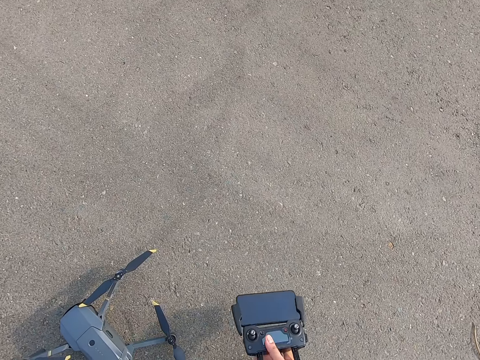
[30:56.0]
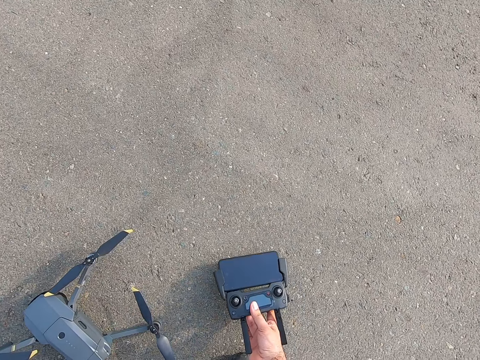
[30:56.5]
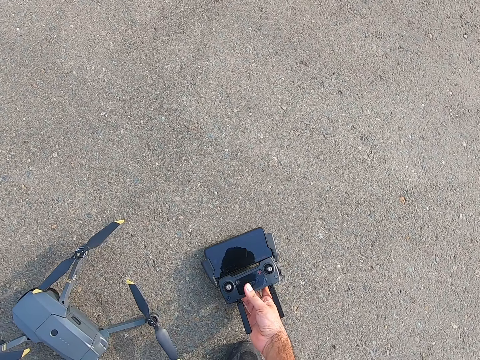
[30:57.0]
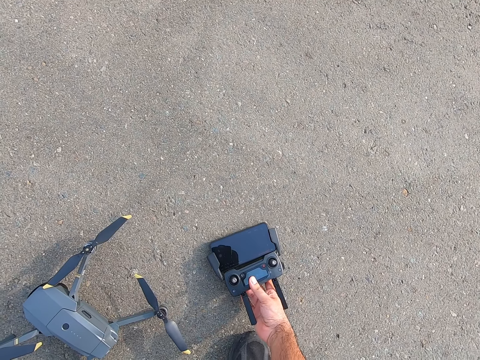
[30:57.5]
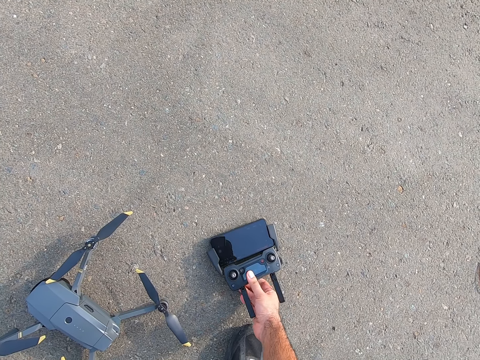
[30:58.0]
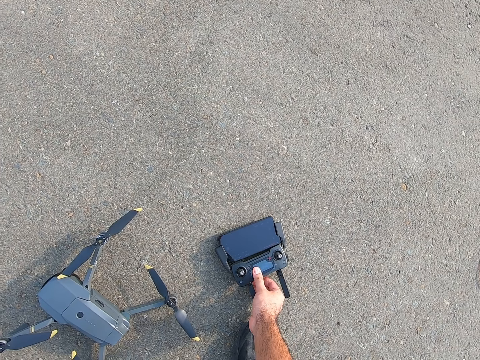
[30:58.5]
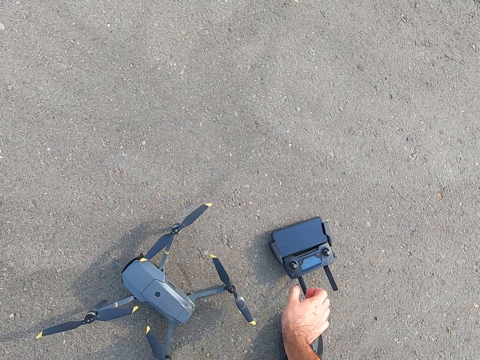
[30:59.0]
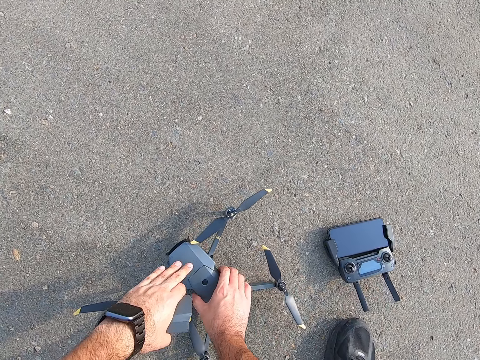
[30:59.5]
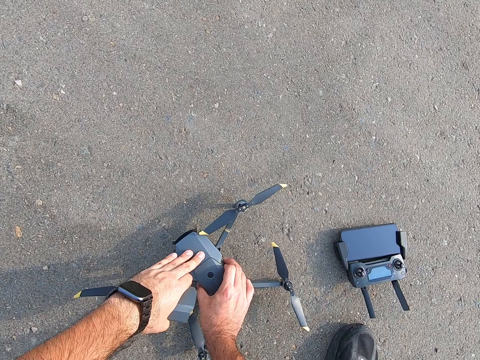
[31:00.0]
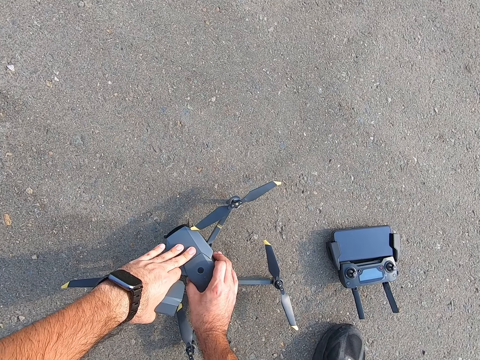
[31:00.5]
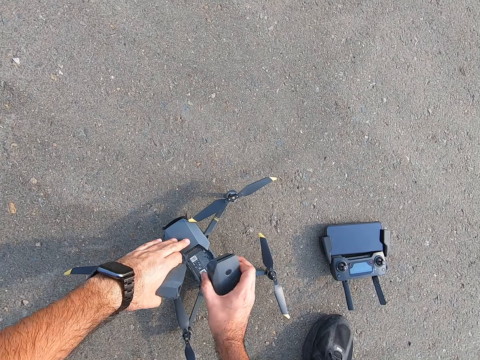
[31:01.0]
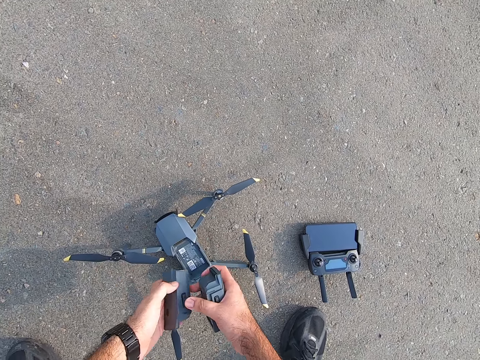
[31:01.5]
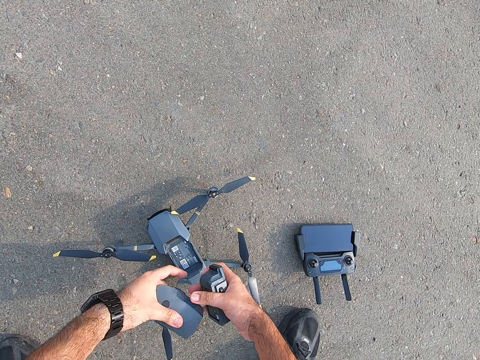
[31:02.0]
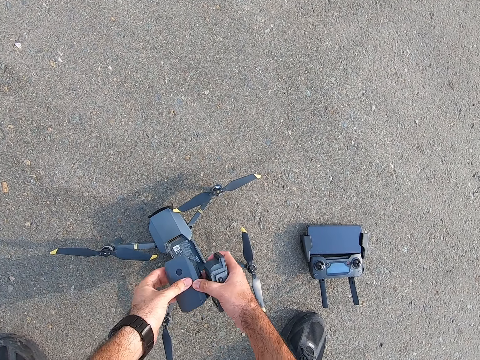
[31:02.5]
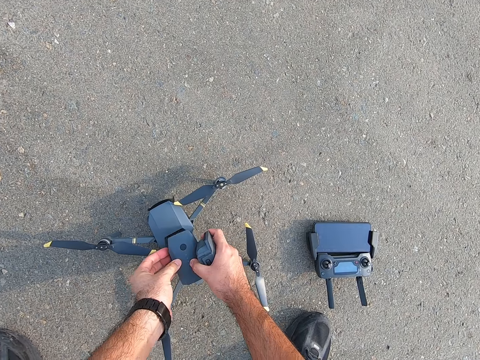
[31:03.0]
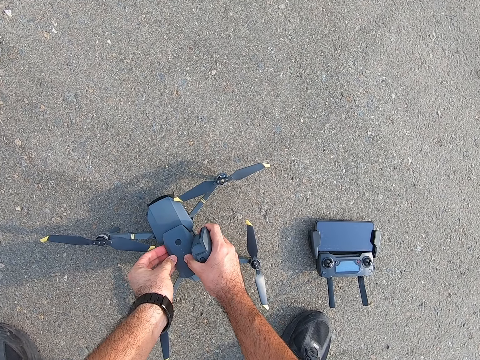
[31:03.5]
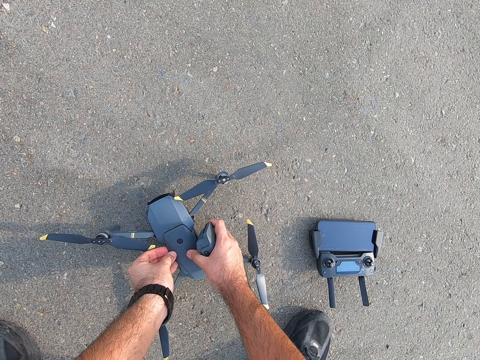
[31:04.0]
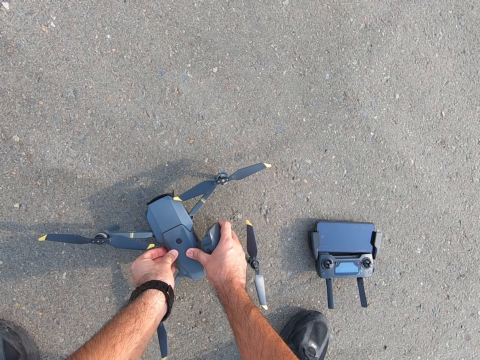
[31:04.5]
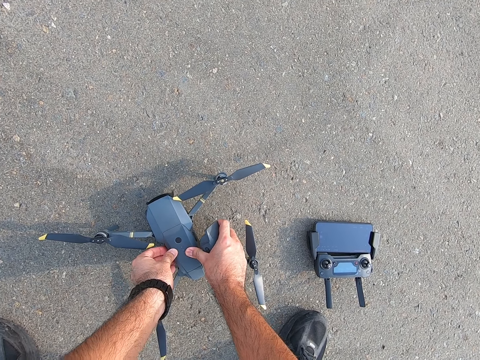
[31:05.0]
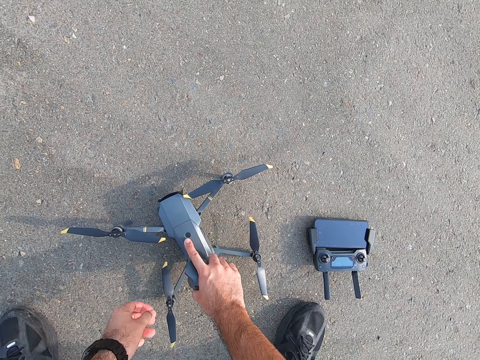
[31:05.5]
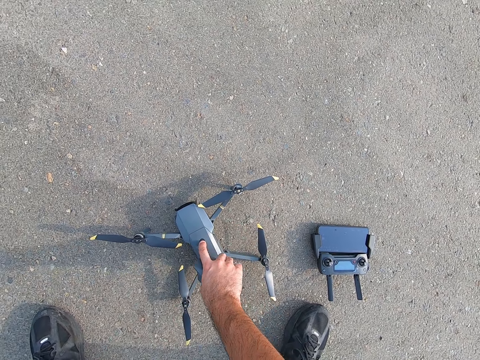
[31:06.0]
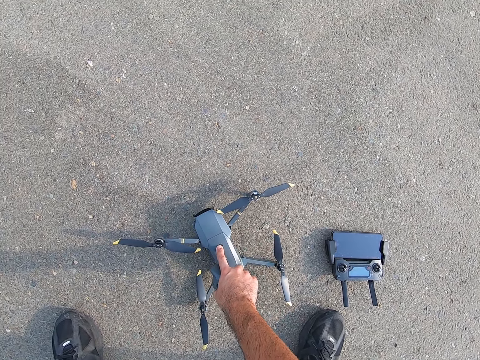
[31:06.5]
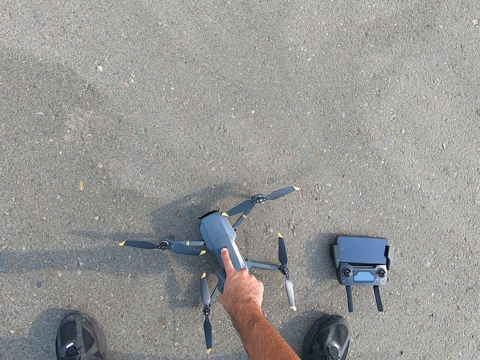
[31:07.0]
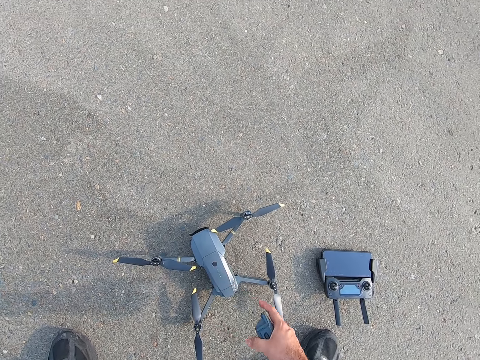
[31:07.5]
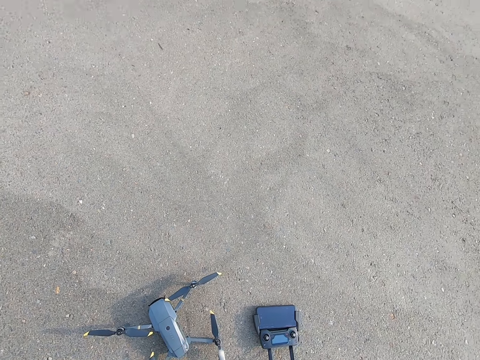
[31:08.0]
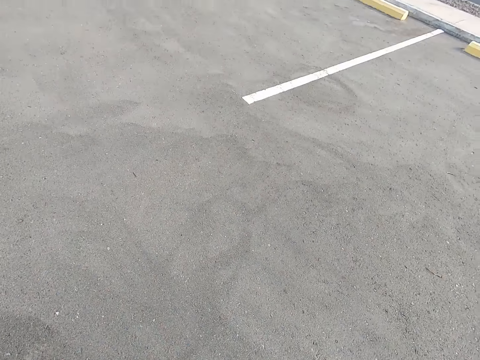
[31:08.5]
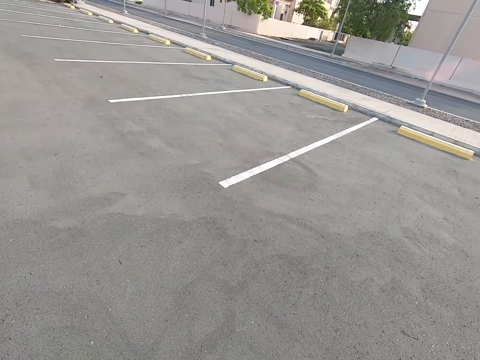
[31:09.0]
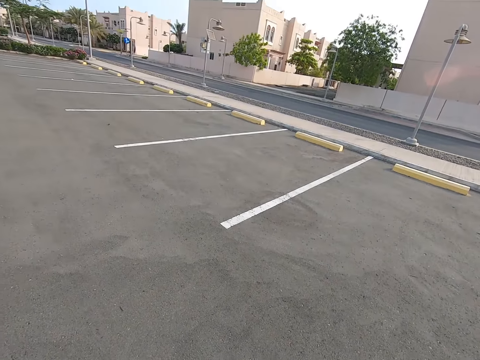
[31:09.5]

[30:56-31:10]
The camera wearer puts the remote control on the ground. They touch the drone. They remove the gadget or battery from the drone. They hold the two batteries. They replace the gadget on the drone. They press the button on the drone. They stand up and look around.

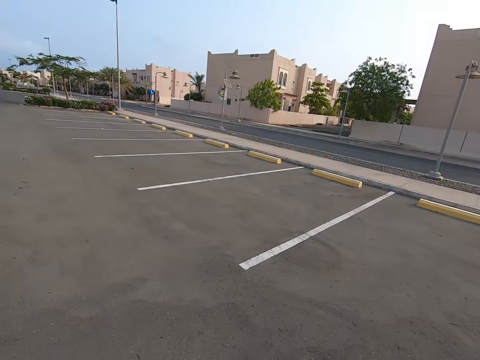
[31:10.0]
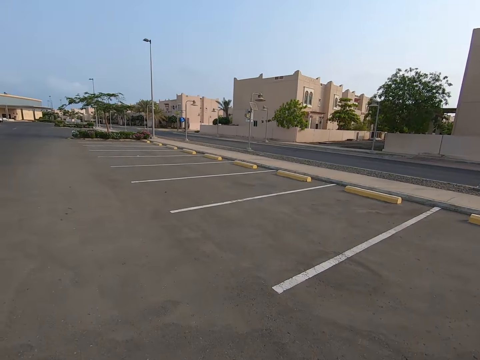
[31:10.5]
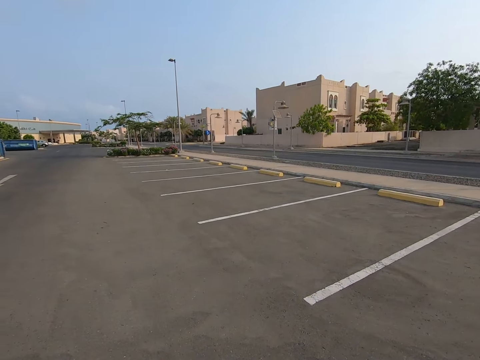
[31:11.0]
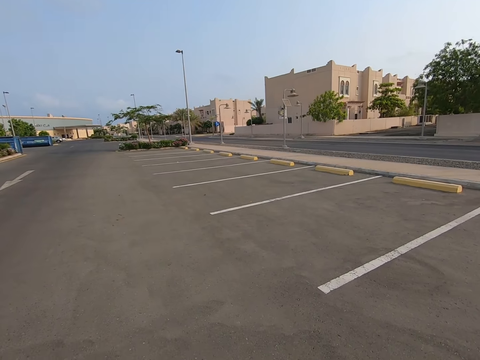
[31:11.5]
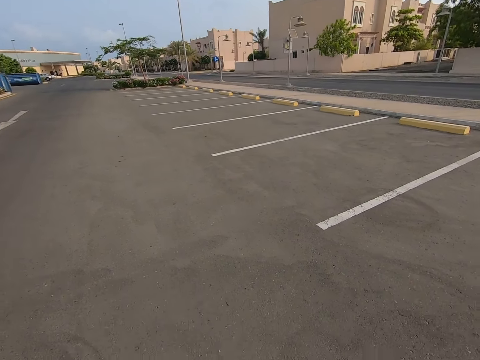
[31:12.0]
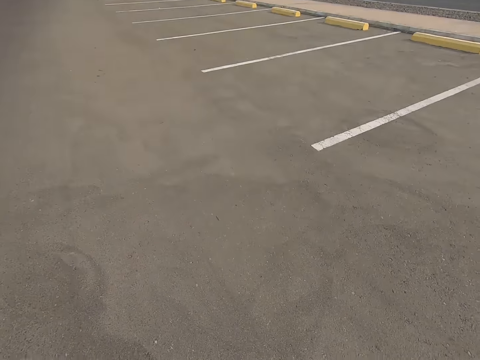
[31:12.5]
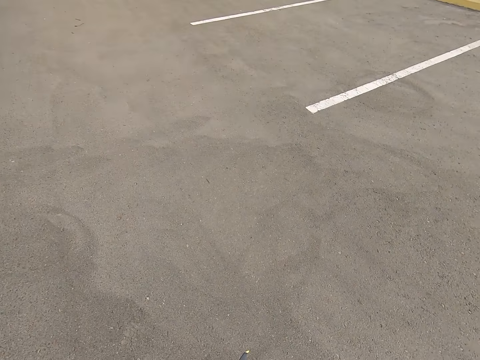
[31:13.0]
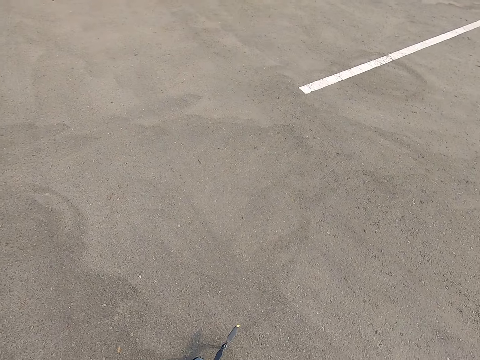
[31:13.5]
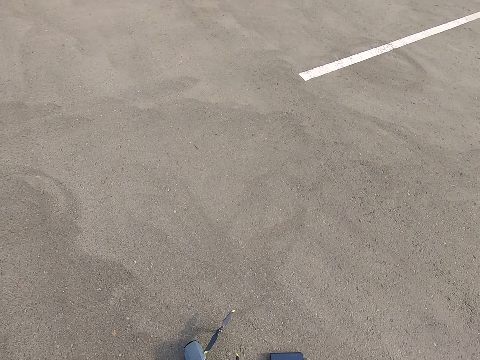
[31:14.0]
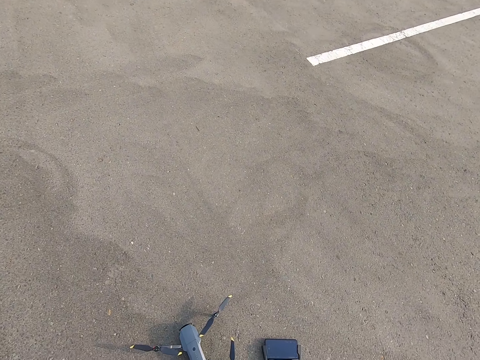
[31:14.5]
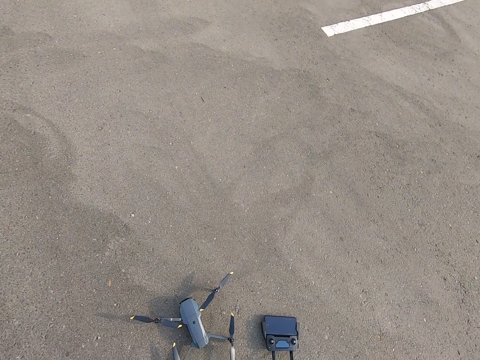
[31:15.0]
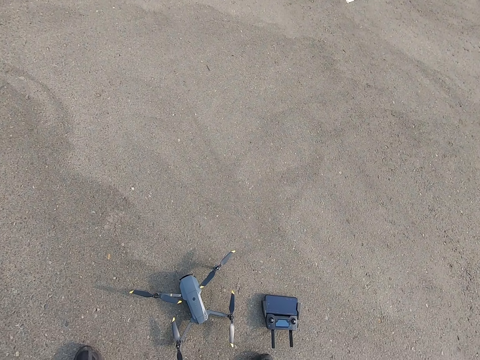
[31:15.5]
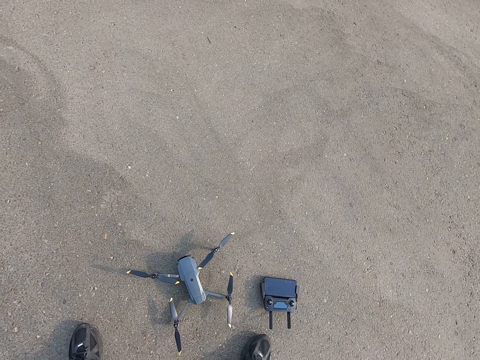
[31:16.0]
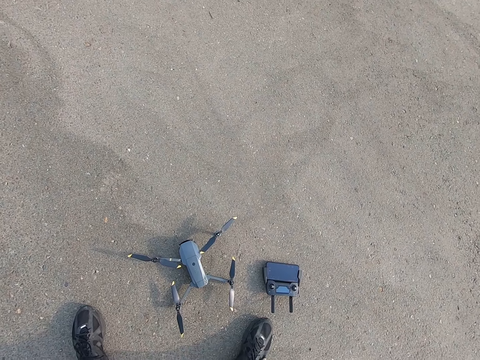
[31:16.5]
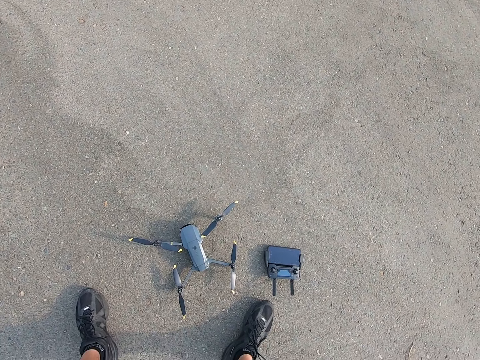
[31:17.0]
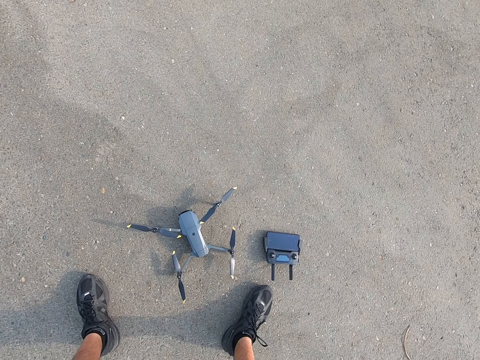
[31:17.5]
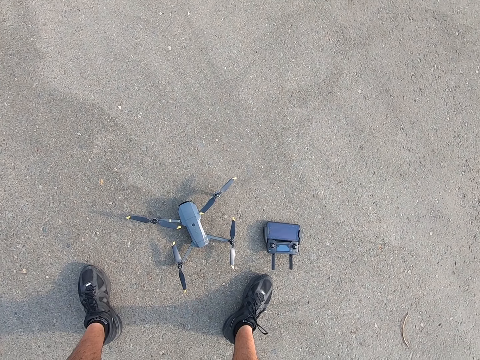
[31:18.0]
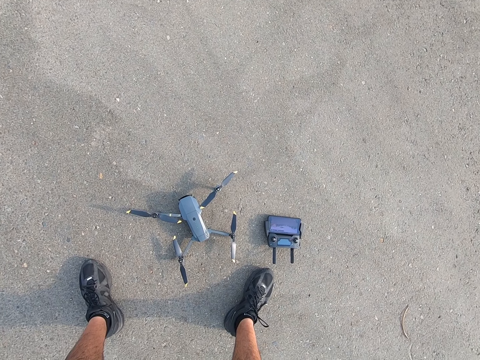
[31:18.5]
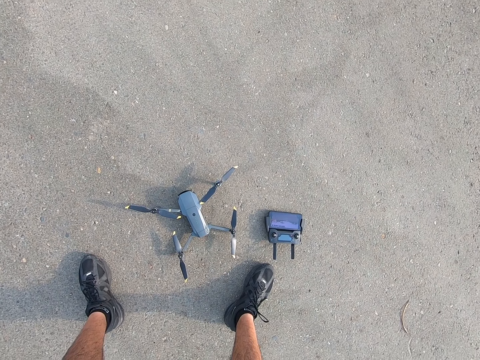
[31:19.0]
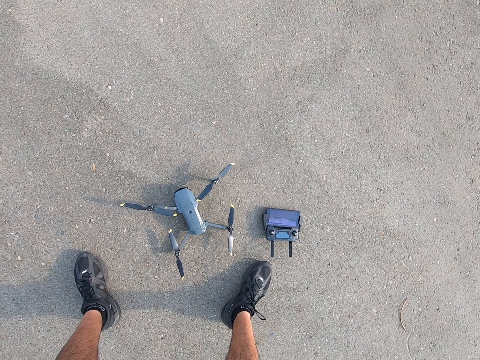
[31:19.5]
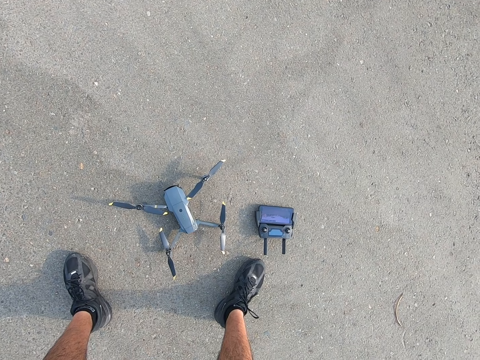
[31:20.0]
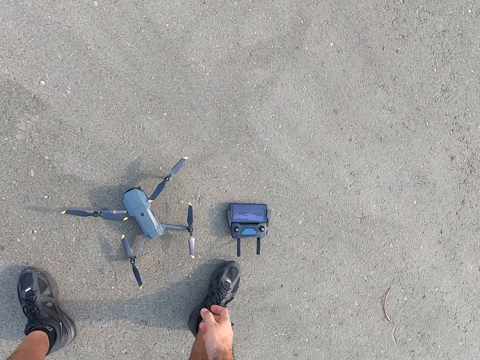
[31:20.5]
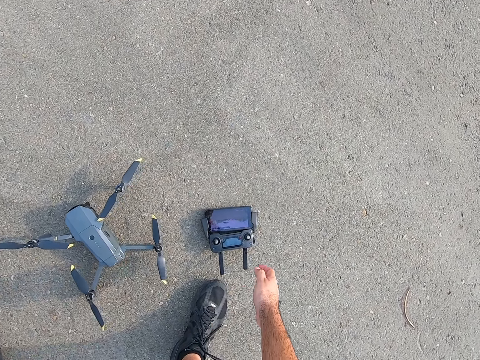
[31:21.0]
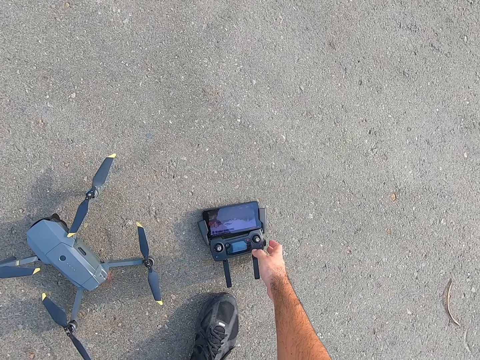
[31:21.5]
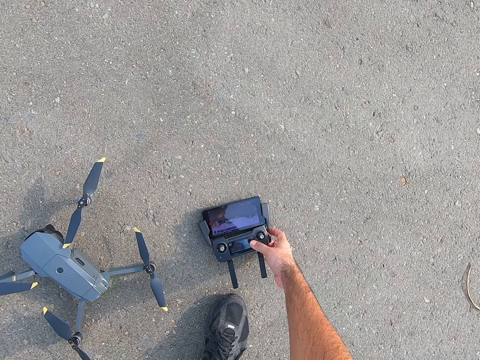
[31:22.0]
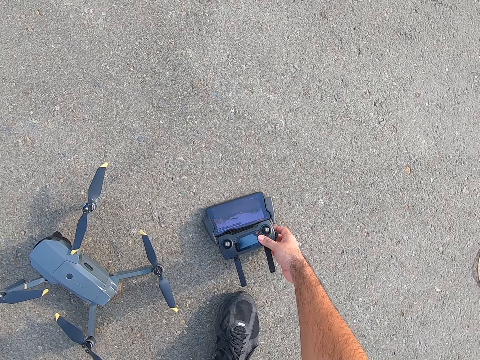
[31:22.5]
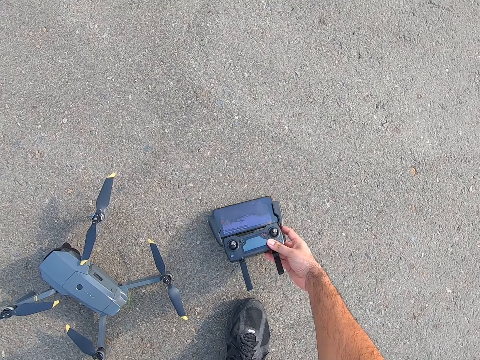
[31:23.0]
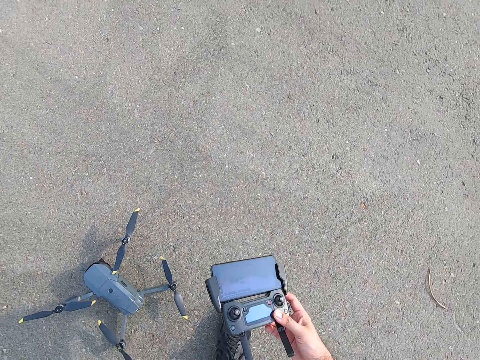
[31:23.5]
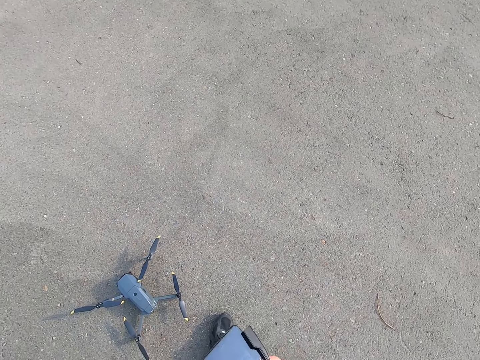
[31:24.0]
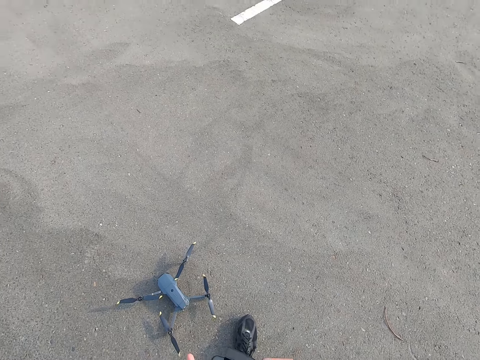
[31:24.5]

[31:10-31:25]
The camera wearer looks at the parking space. They look at the drone and the remote control or drone controller. They bend down, take the remote control from the ground, and stand up.
